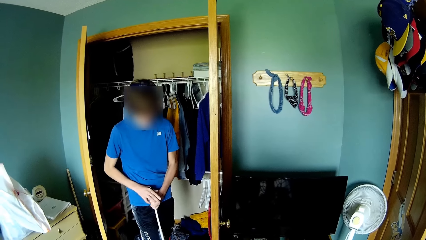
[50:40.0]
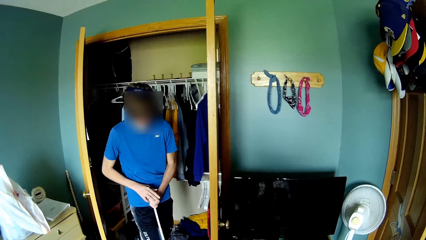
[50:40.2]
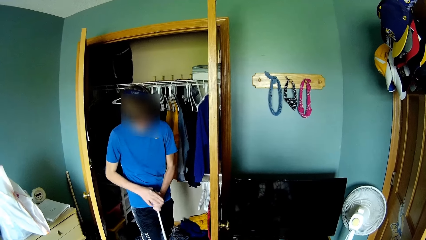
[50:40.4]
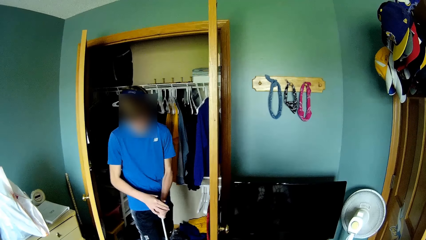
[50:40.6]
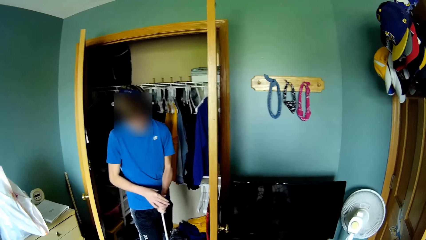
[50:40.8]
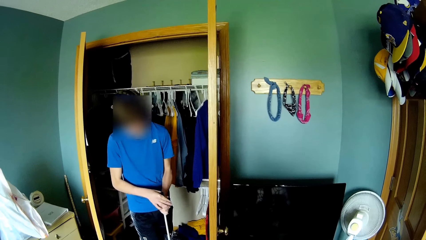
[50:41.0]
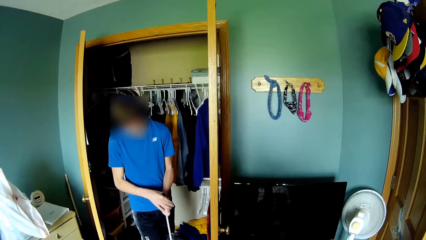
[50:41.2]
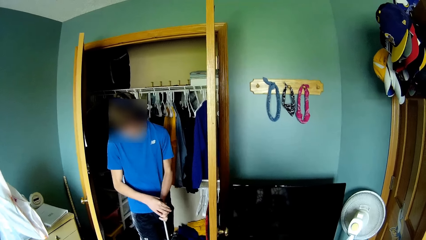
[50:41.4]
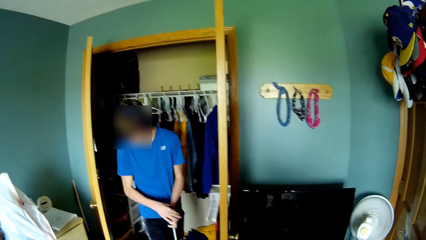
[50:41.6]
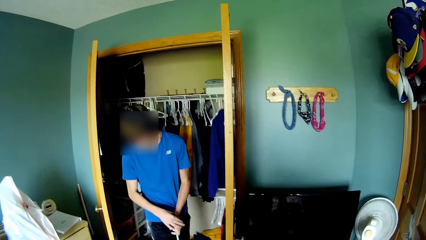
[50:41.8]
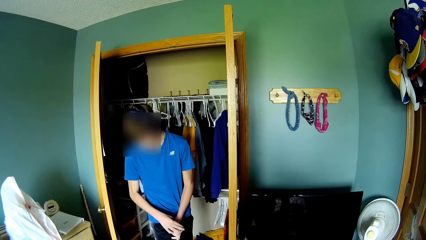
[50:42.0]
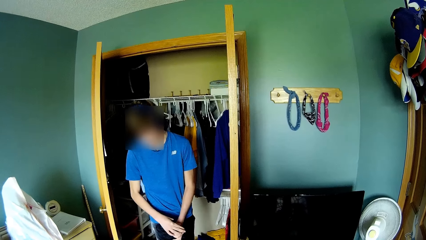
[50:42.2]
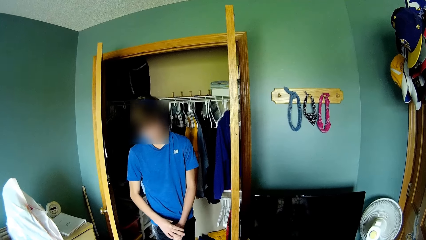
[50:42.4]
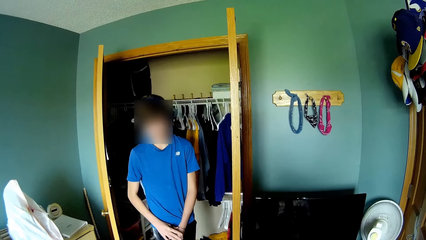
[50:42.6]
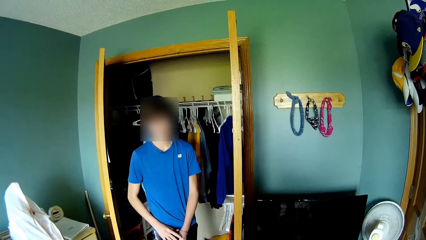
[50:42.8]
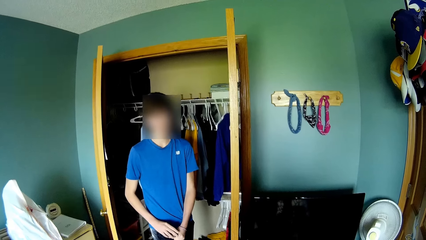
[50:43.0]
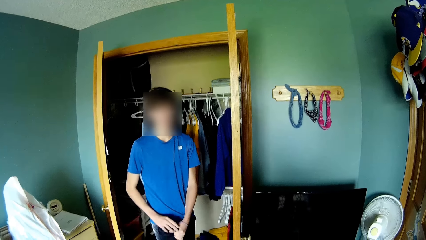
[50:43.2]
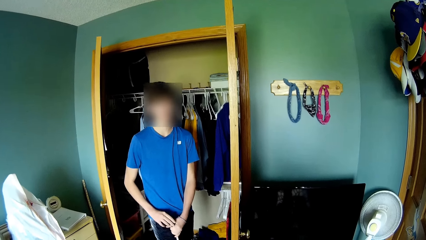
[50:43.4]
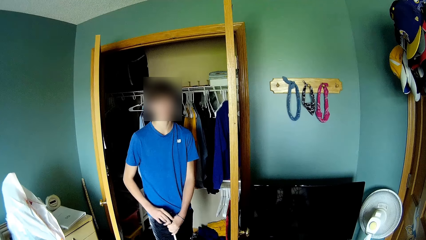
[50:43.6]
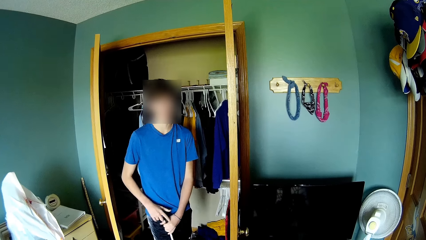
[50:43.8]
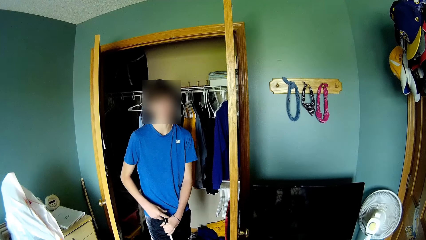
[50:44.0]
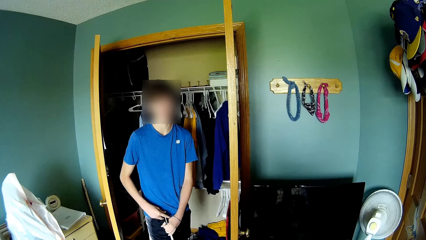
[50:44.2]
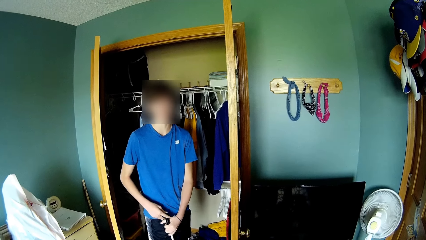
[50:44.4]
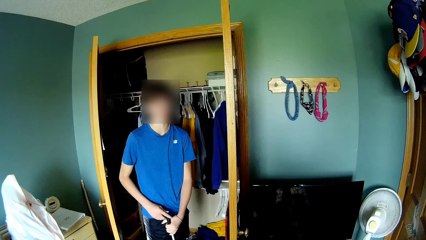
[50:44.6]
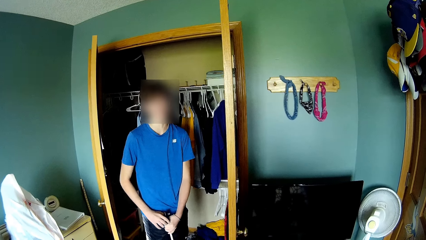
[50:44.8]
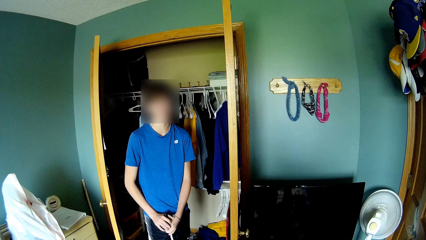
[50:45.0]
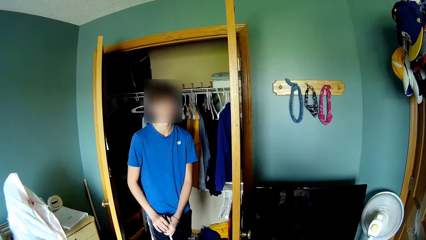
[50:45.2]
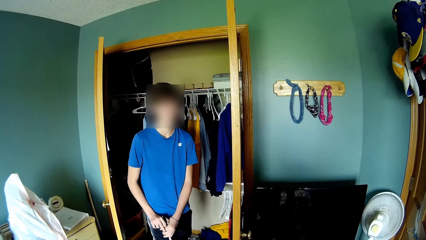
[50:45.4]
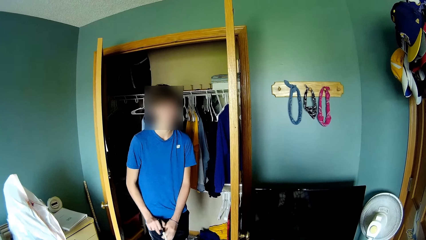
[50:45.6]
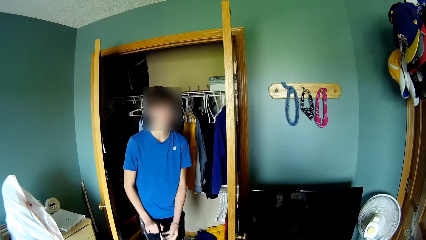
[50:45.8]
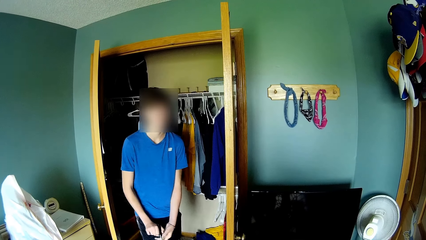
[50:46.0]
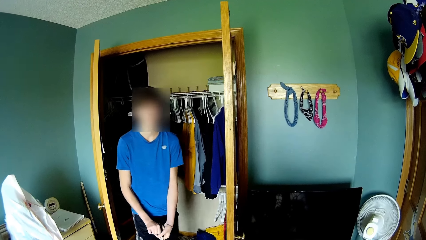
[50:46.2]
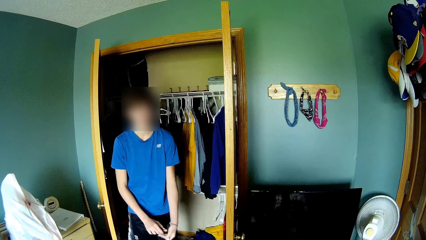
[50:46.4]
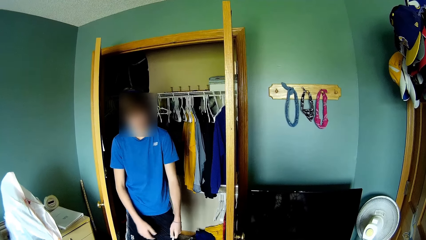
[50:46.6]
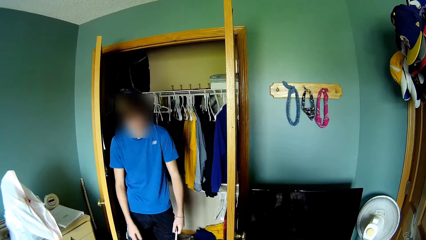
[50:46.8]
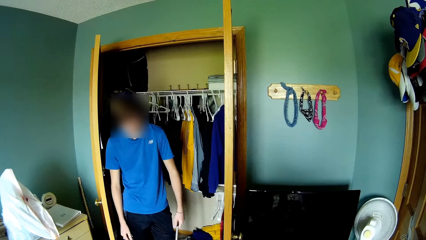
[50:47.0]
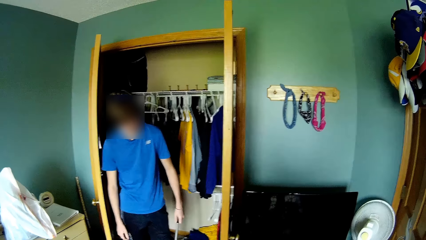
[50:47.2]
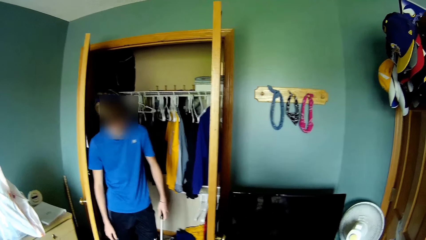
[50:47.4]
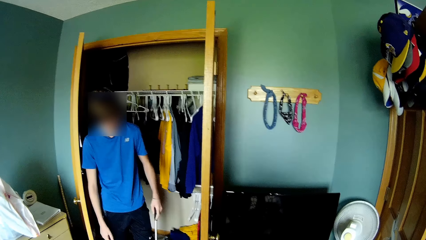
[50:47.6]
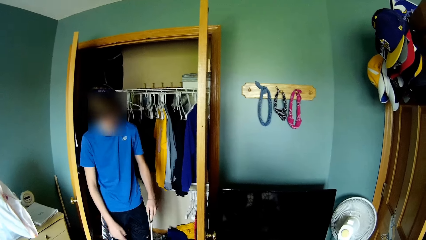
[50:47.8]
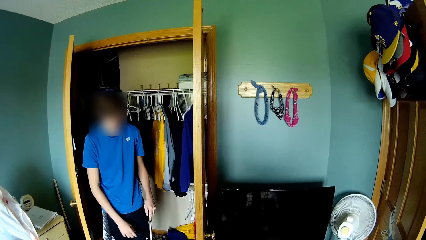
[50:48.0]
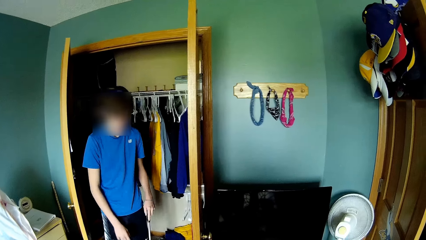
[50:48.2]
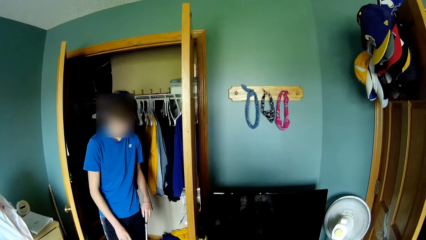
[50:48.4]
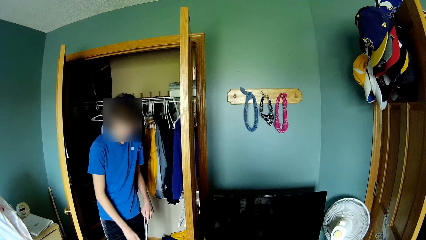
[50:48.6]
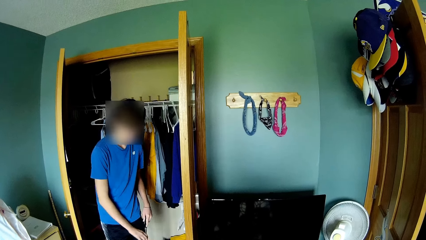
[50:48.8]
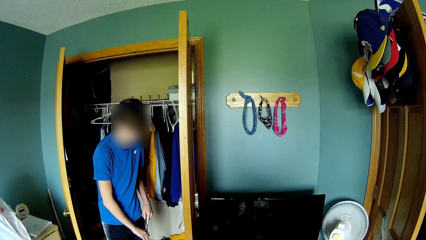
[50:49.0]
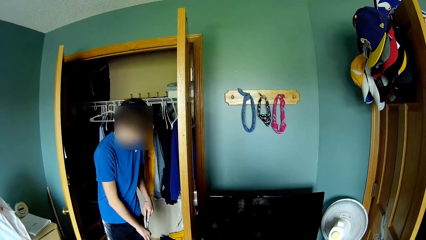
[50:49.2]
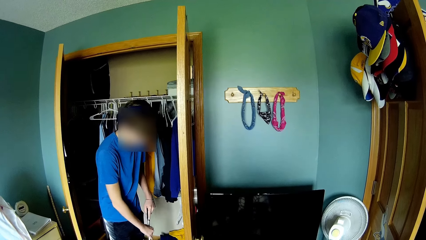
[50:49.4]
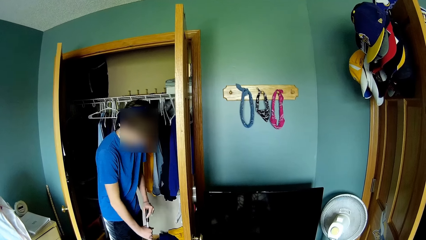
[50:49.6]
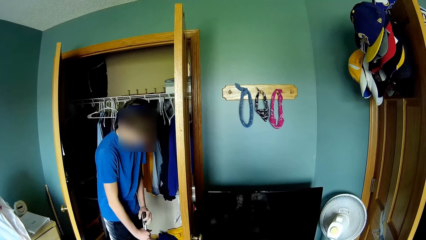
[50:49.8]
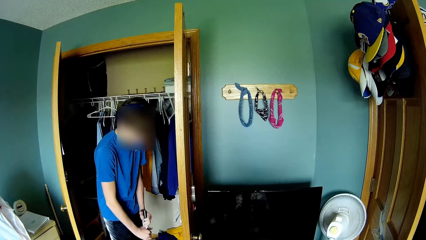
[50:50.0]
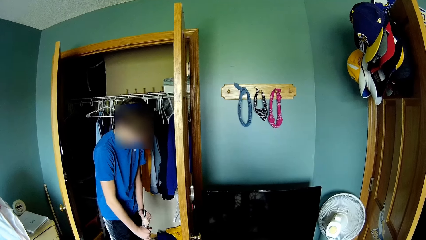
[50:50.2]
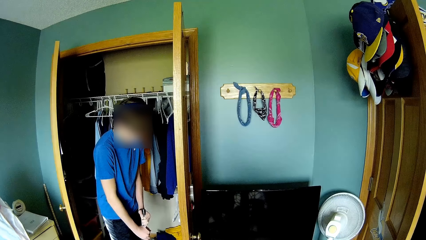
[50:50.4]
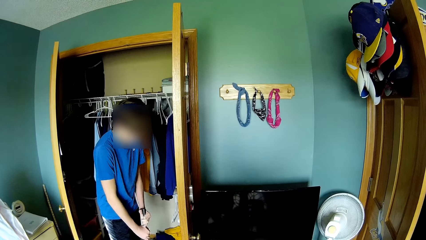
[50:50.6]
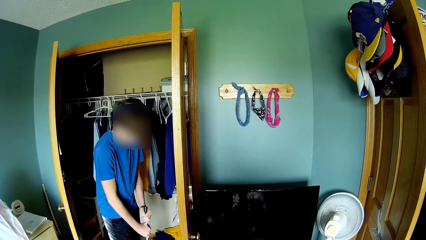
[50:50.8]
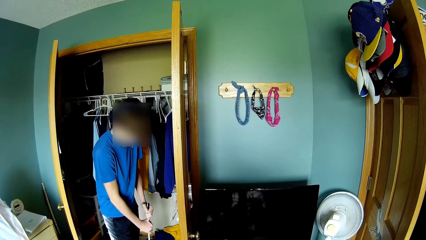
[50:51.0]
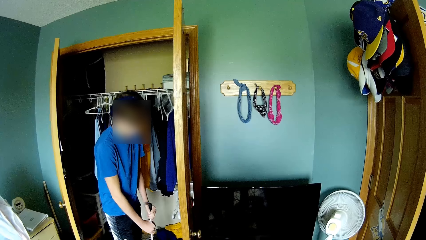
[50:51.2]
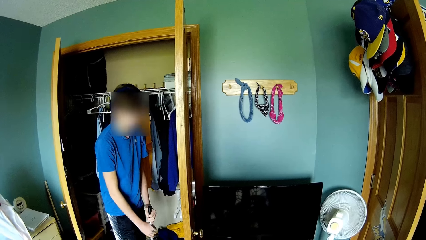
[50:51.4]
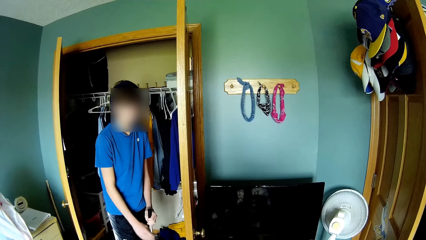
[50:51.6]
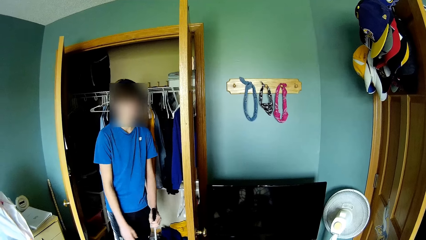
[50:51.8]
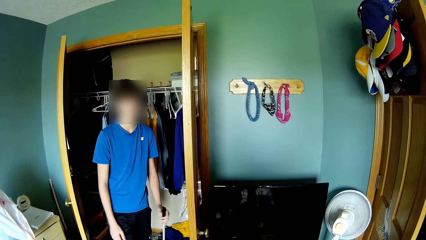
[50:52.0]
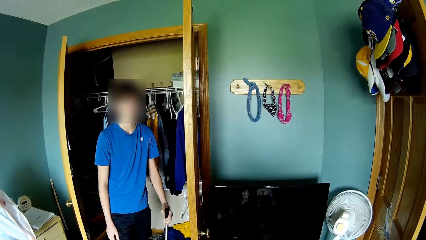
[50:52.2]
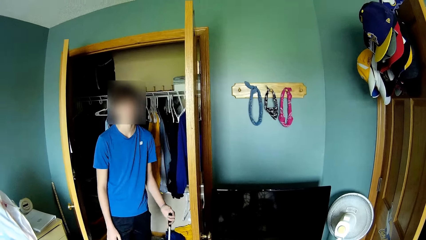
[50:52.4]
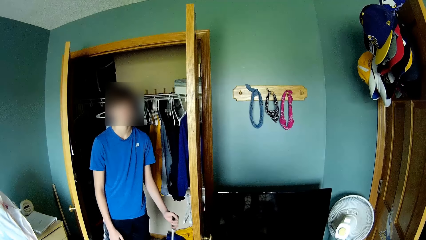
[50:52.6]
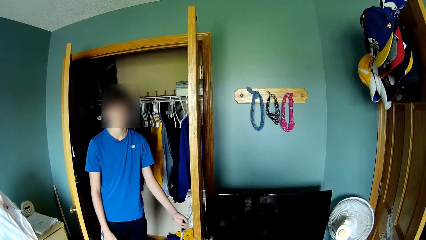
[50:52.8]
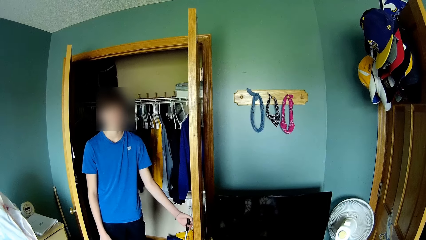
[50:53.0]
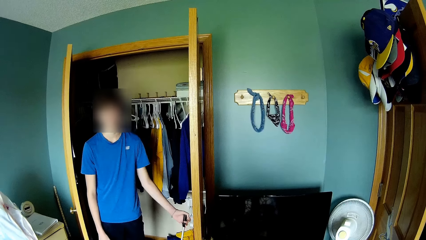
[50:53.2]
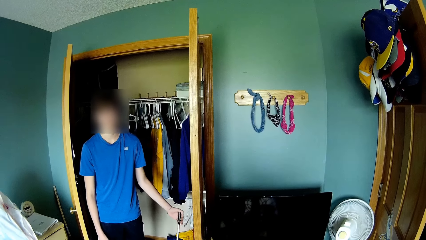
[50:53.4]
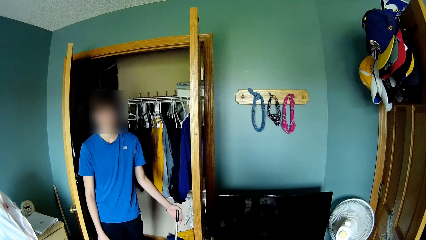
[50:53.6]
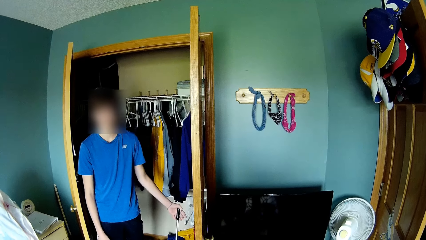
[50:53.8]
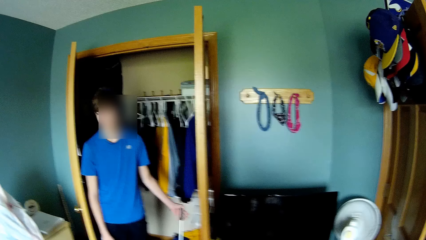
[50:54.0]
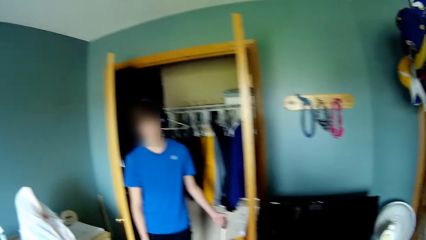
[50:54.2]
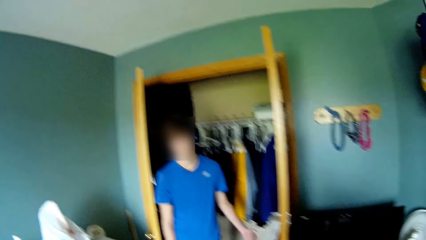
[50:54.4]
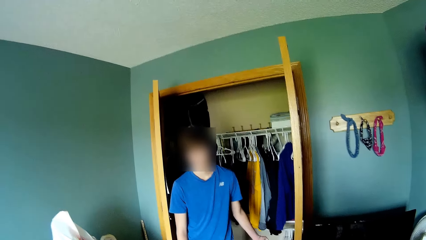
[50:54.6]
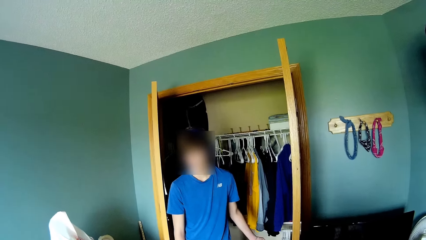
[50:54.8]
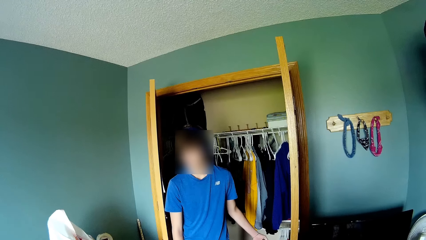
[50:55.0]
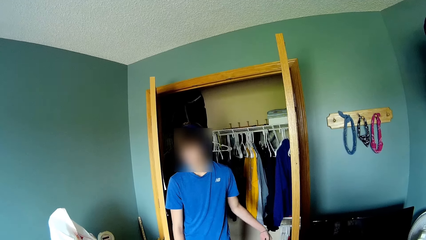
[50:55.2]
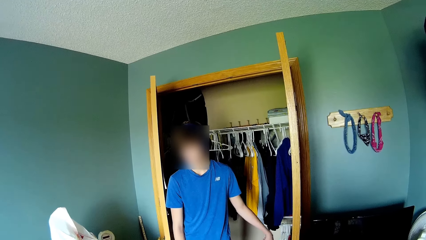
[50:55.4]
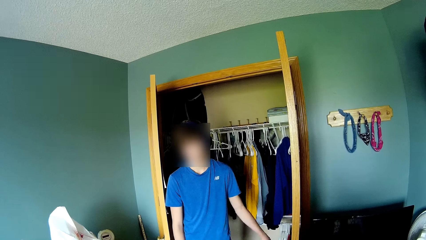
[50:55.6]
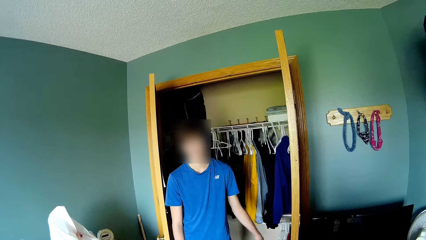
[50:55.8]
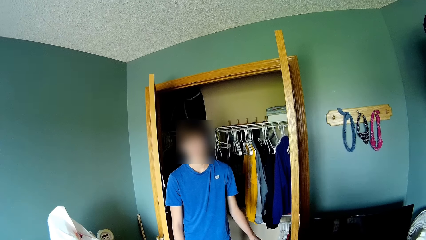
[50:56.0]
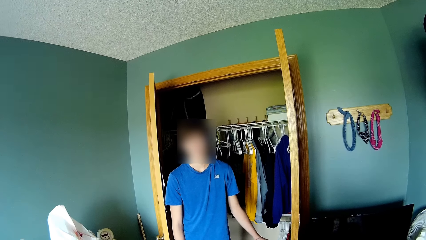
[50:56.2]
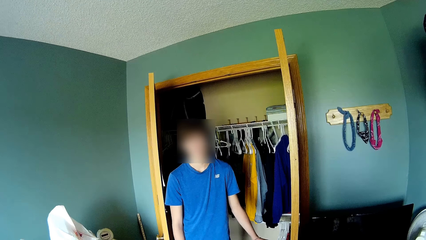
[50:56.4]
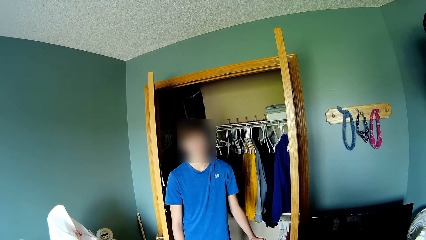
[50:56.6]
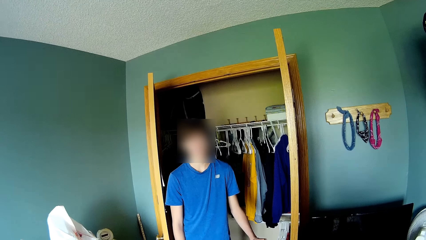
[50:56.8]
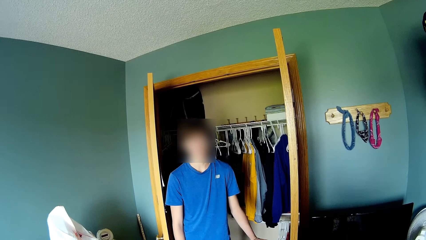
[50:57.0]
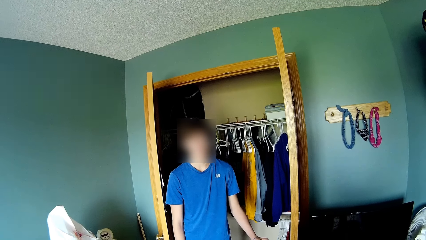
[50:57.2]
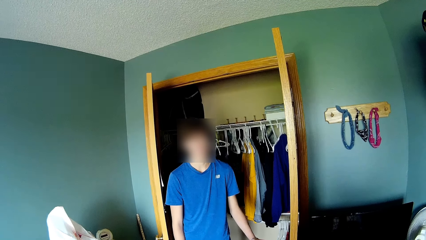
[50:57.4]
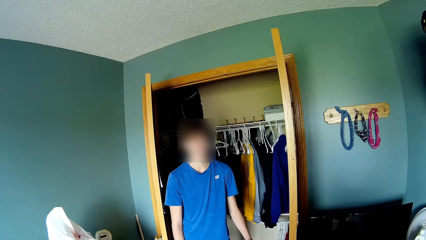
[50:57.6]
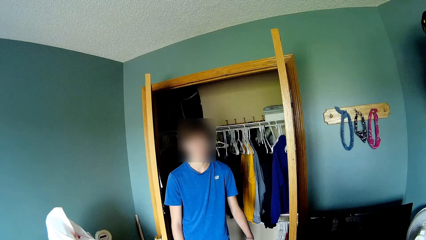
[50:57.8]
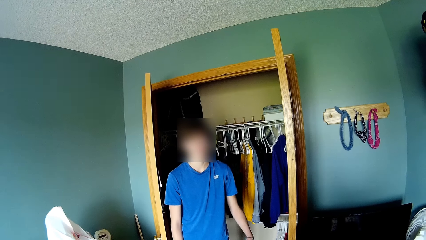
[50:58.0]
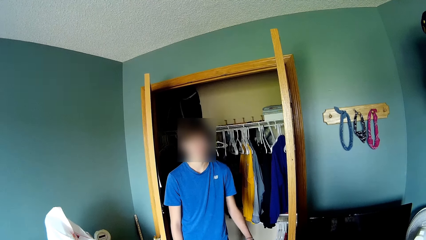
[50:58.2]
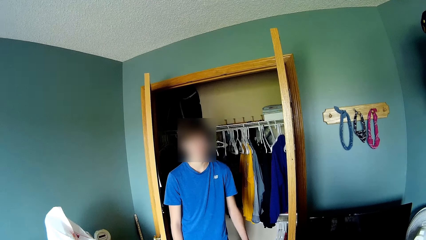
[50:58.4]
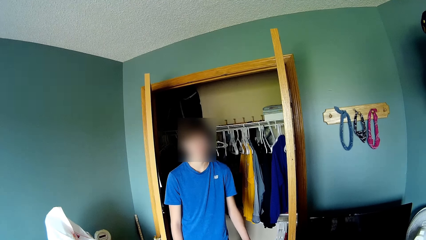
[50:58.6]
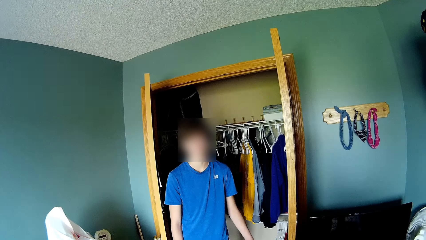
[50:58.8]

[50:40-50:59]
The camera wearer talks with a man. They talk with the man again. They look around the house. The man holds a vacuum cleaner. The camera wearer looks around the house again.
